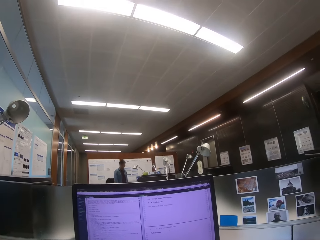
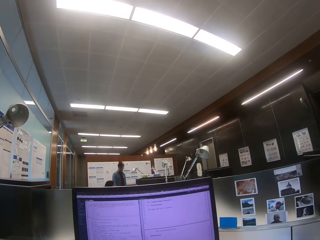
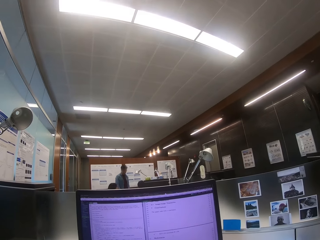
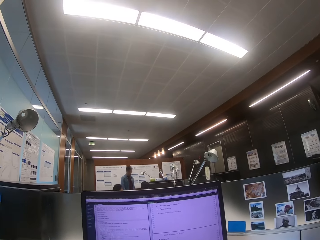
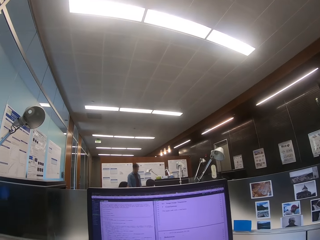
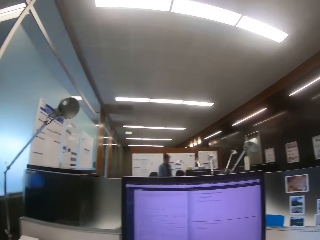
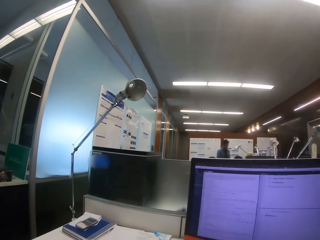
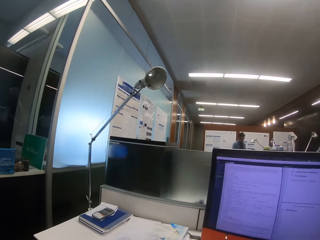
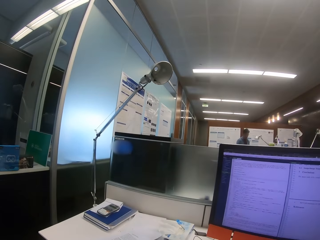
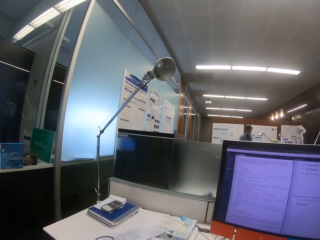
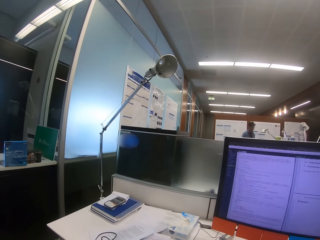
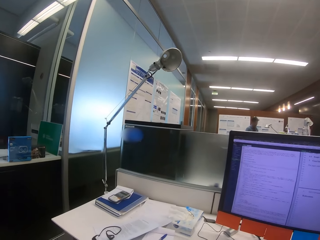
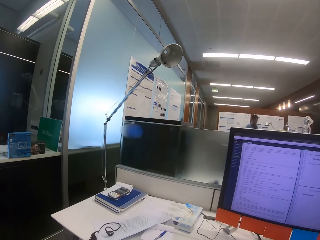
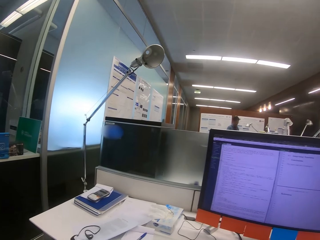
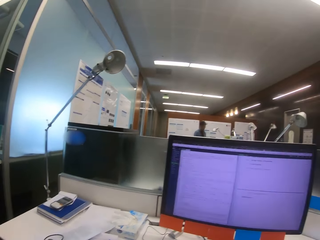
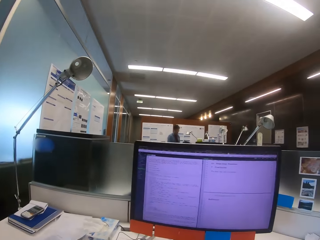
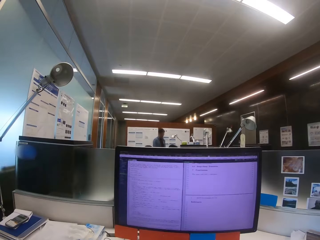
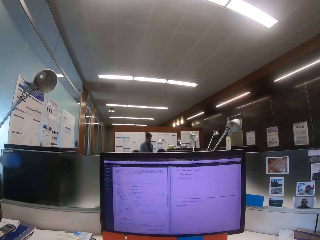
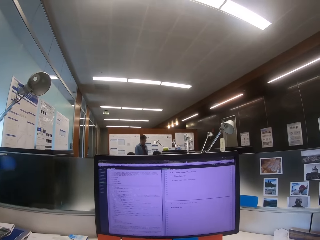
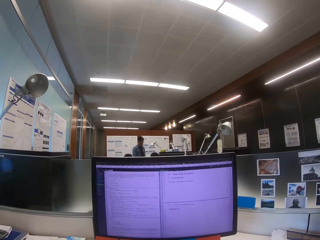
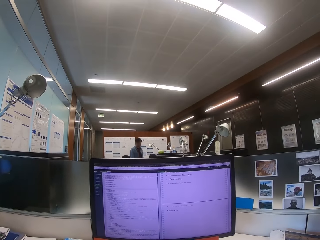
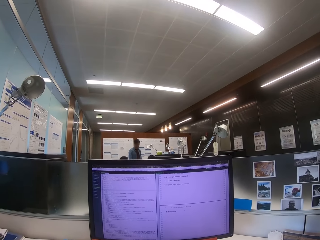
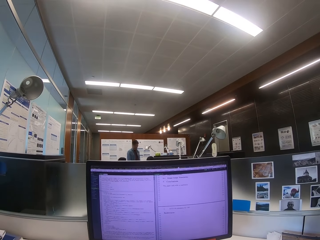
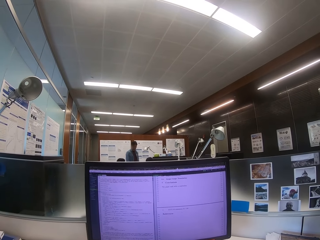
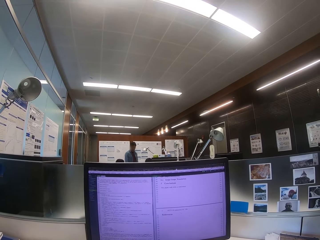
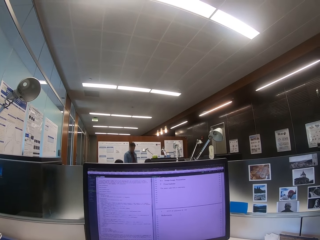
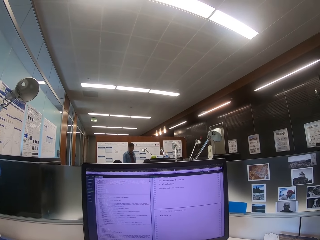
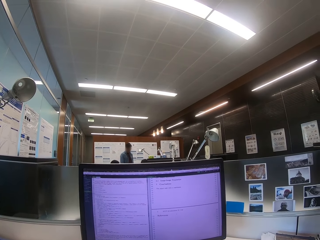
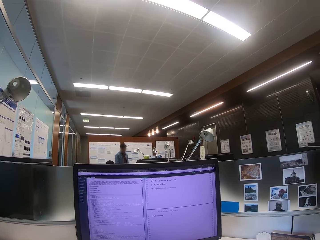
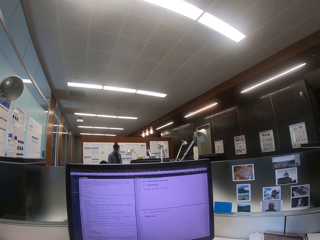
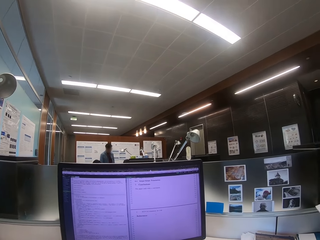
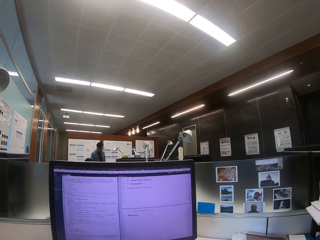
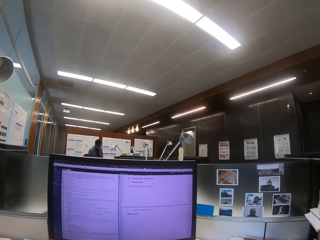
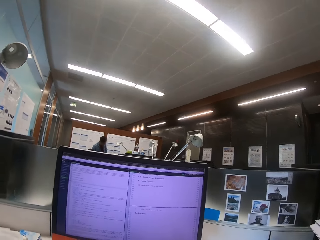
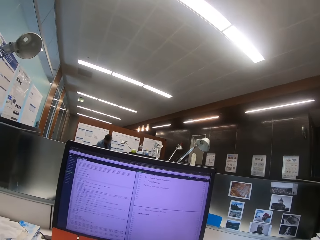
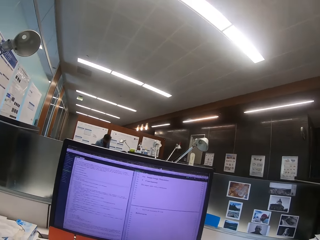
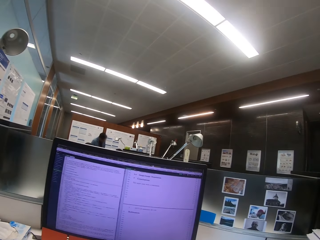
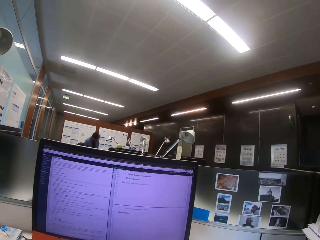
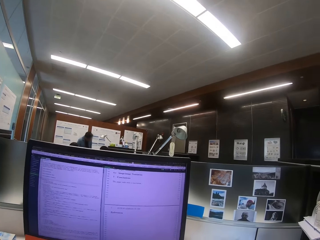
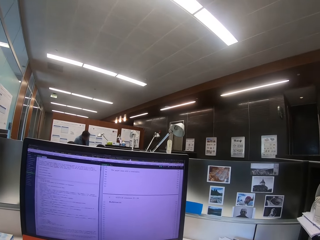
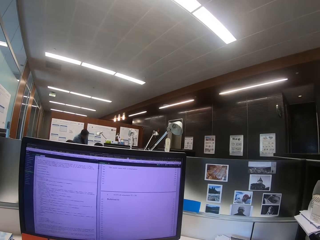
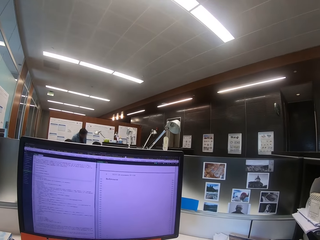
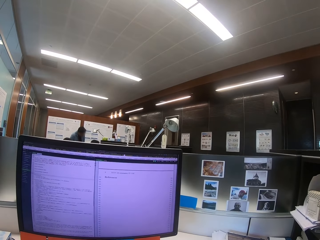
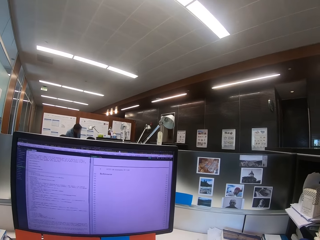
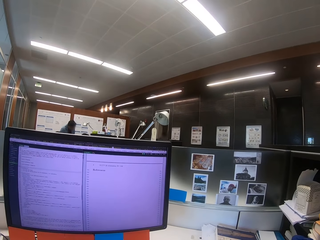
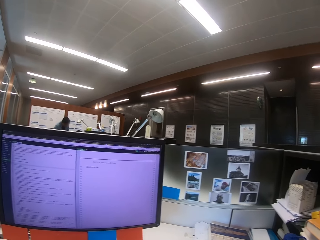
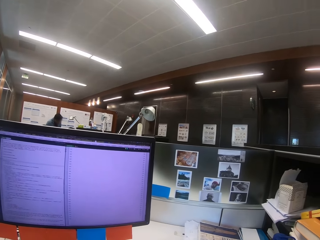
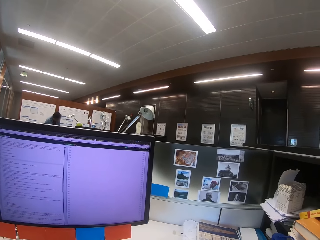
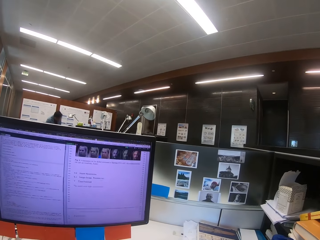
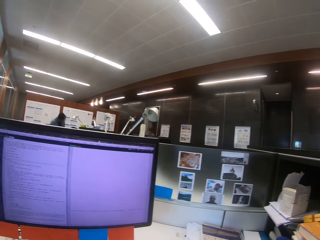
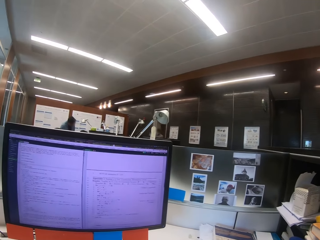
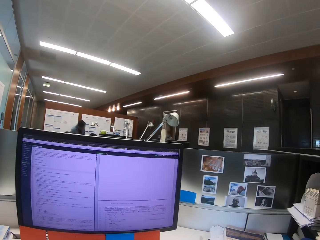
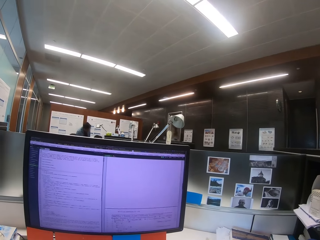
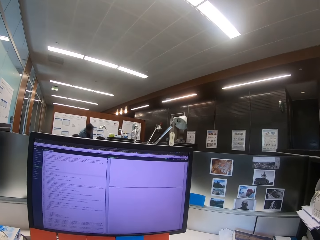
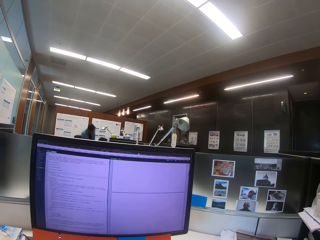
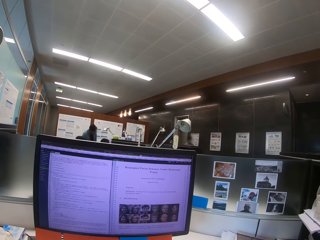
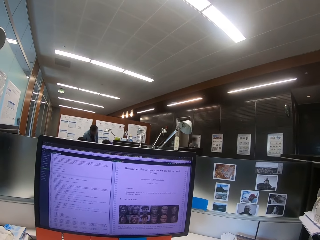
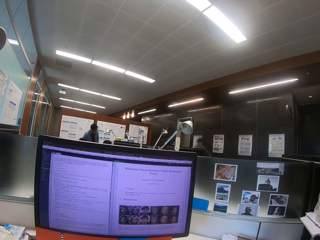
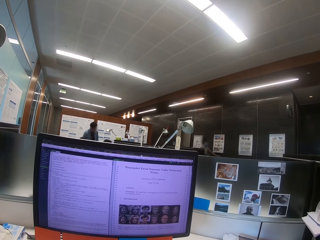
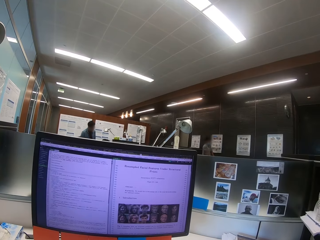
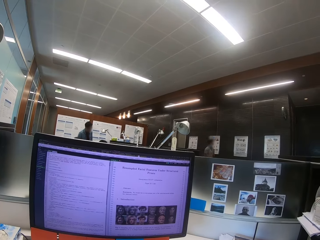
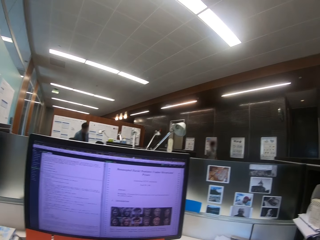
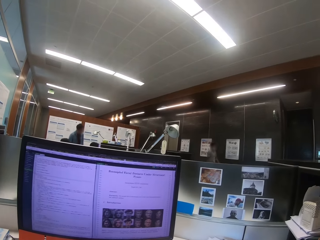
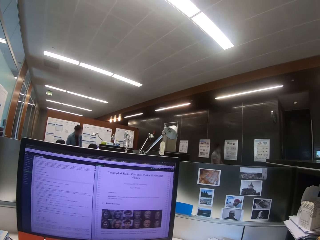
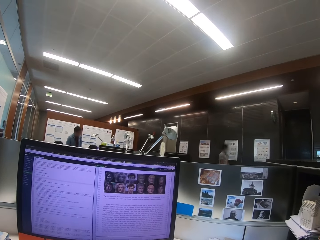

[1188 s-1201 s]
The camera wearer looks around. They navigate on the desktop.

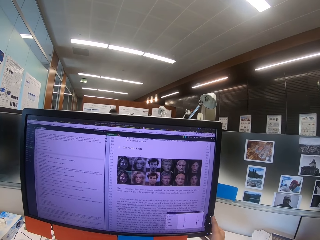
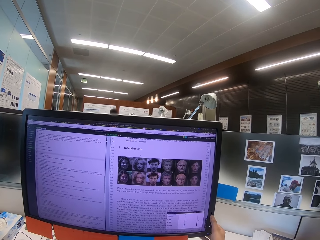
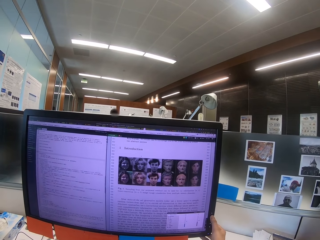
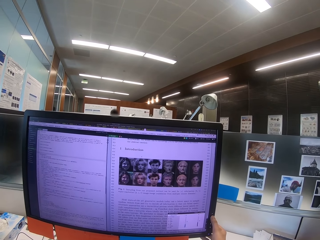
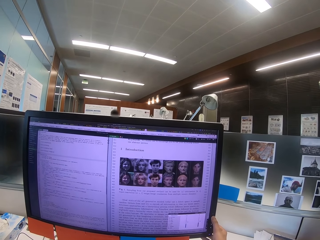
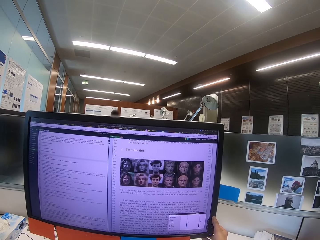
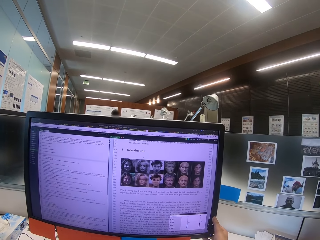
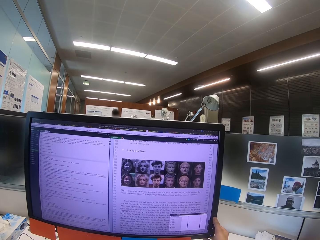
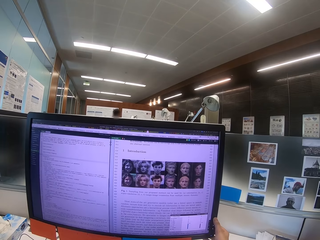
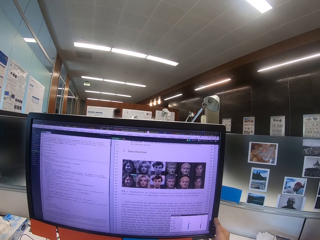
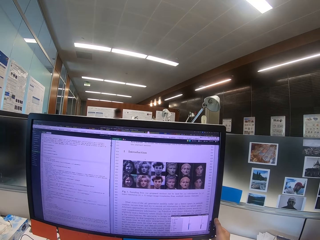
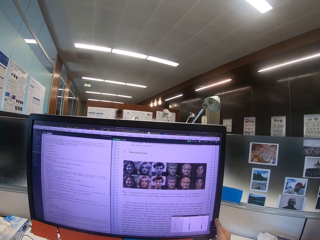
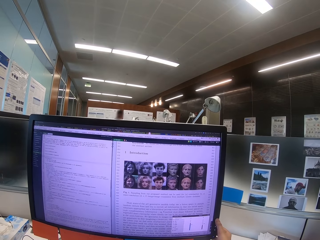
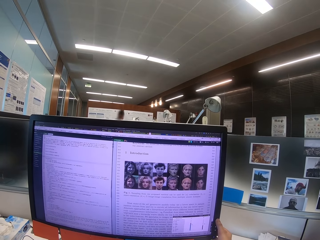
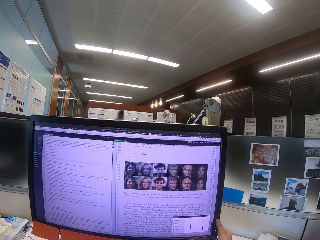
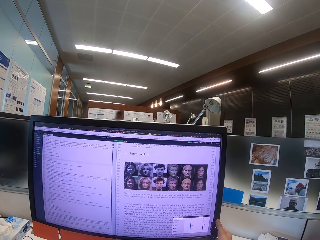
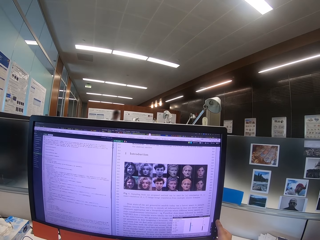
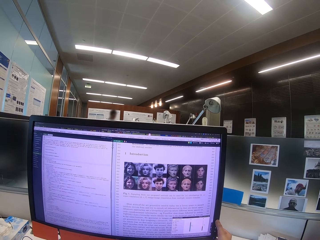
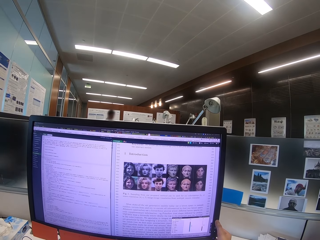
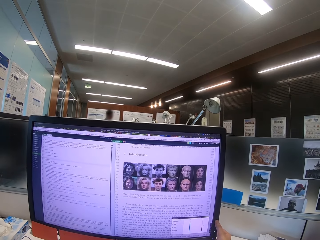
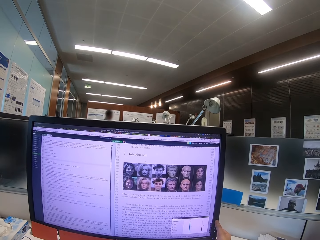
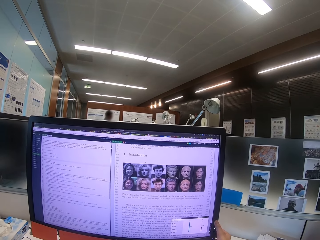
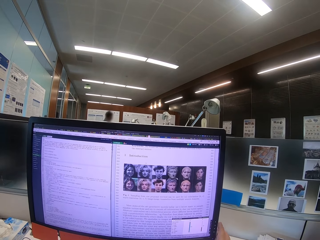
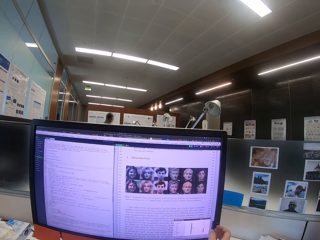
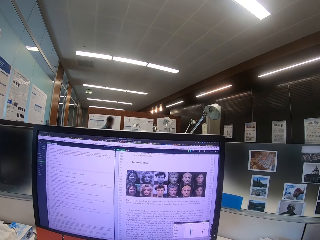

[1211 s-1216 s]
The camera wearer touches the desktop.

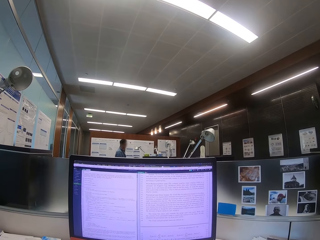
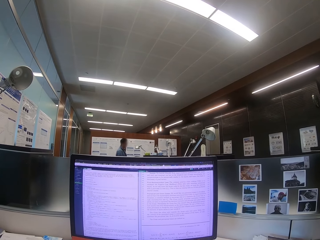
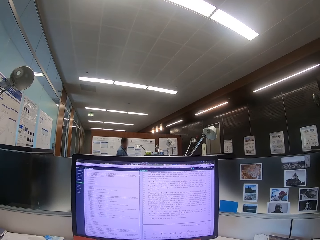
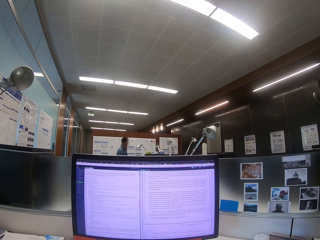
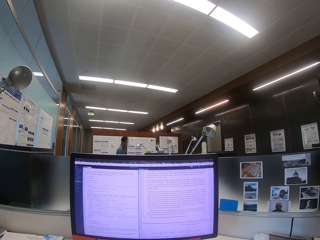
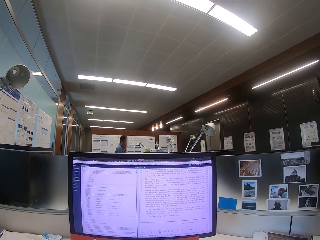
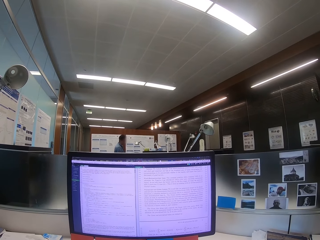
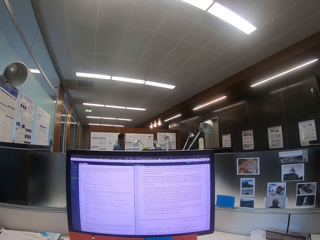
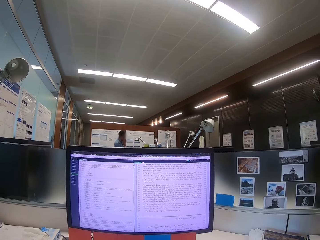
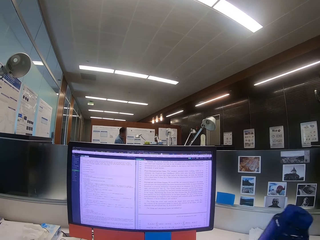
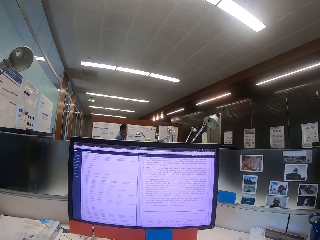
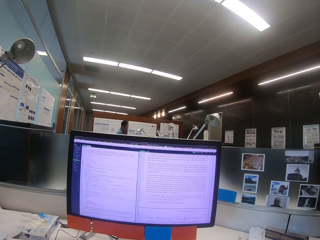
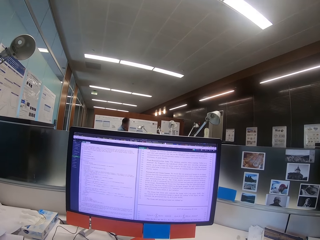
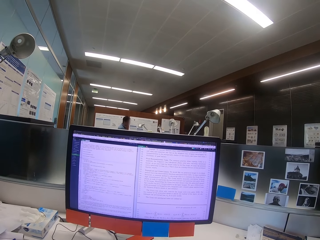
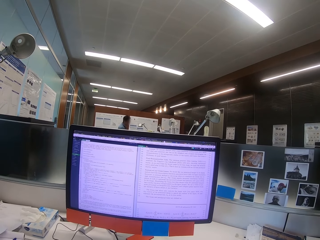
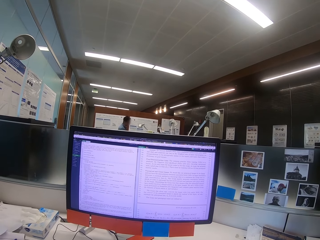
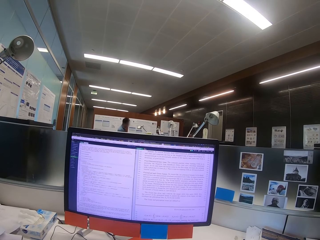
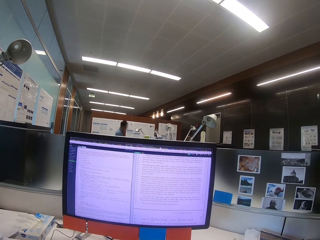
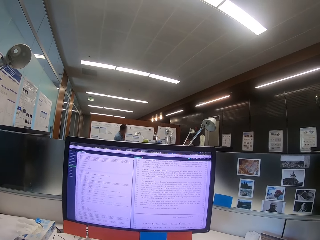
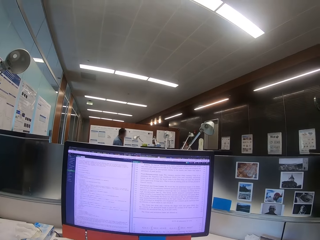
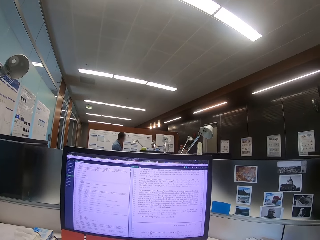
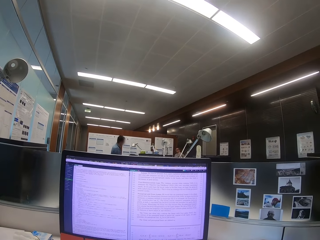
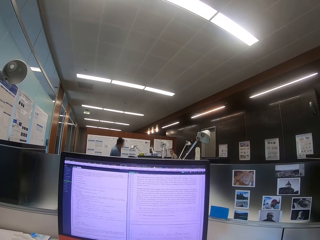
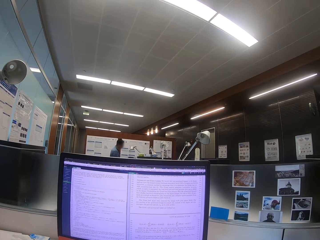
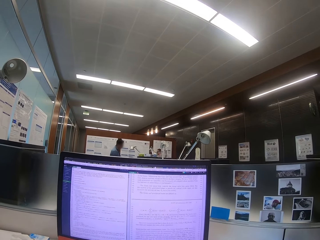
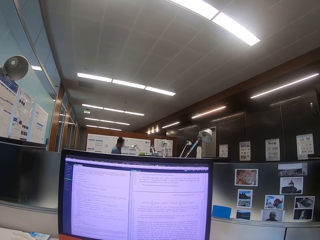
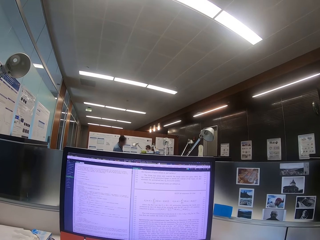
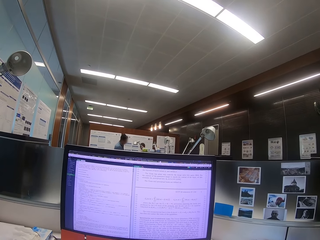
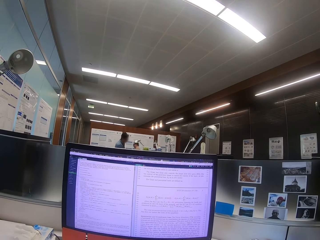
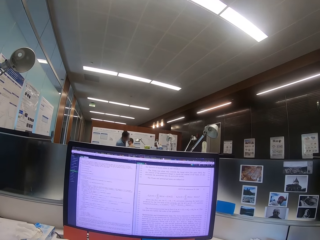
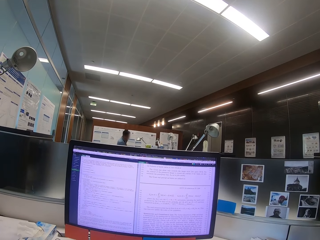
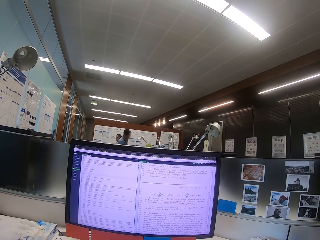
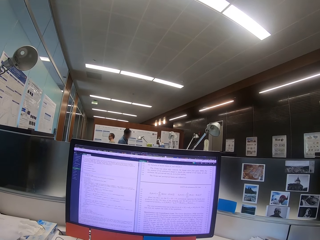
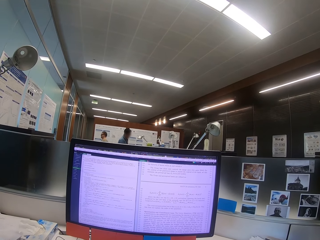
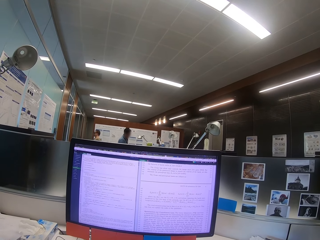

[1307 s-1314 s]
The camera wearer moves the hand.
